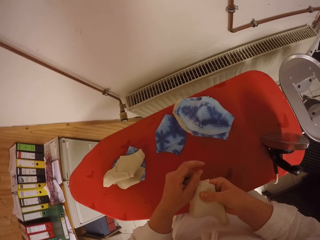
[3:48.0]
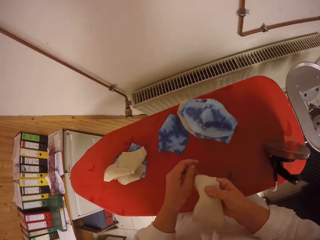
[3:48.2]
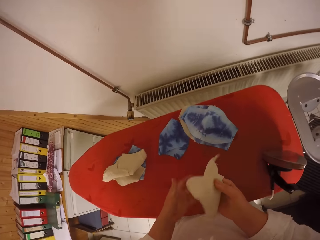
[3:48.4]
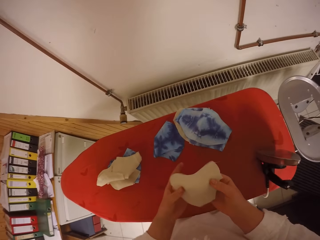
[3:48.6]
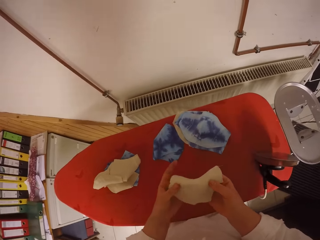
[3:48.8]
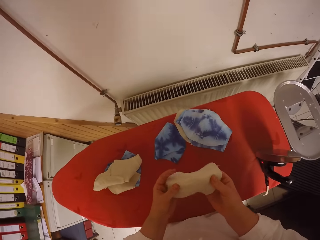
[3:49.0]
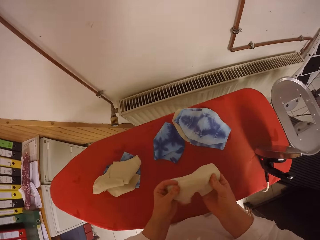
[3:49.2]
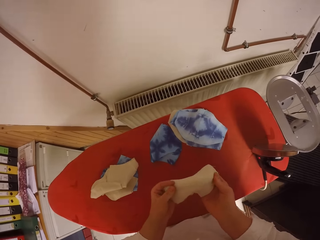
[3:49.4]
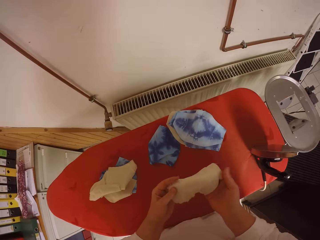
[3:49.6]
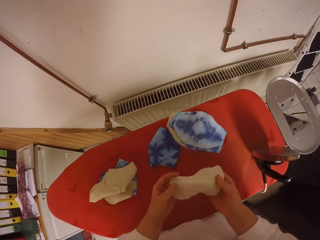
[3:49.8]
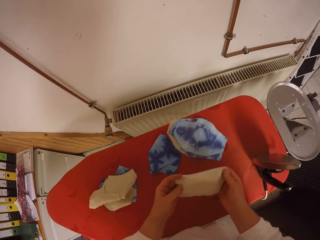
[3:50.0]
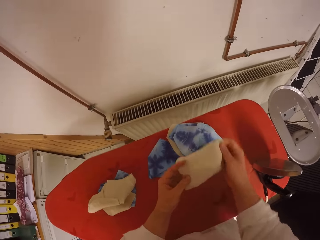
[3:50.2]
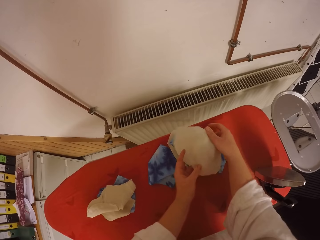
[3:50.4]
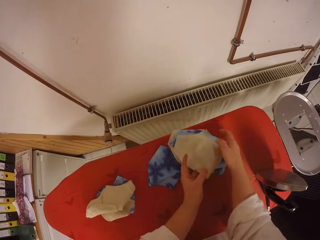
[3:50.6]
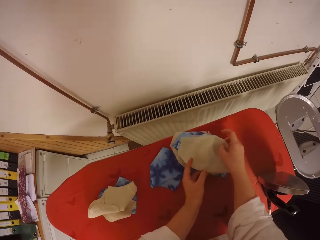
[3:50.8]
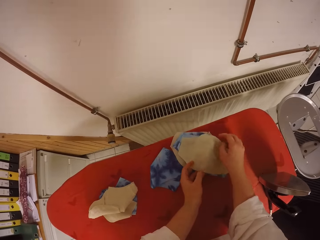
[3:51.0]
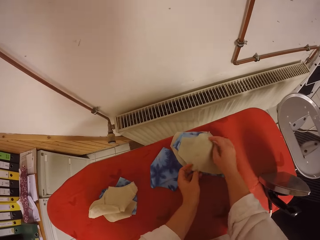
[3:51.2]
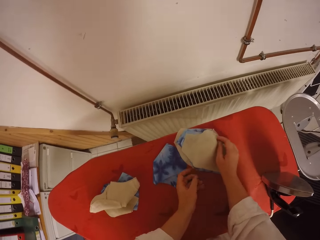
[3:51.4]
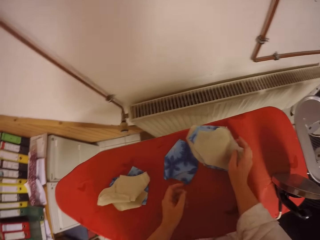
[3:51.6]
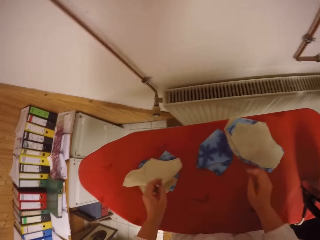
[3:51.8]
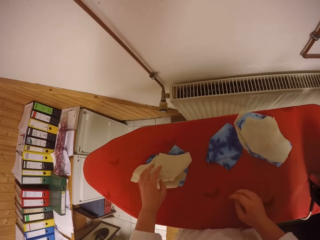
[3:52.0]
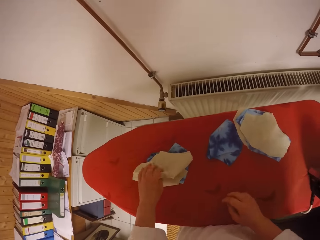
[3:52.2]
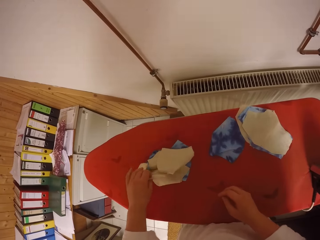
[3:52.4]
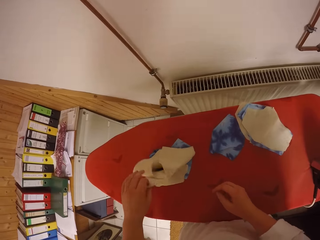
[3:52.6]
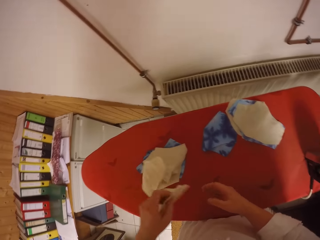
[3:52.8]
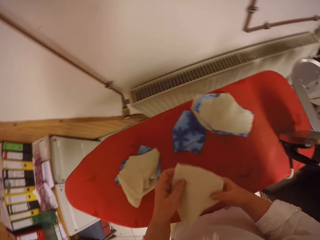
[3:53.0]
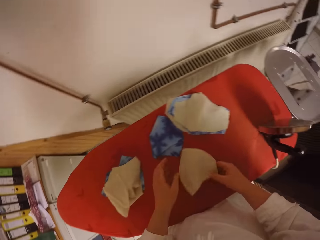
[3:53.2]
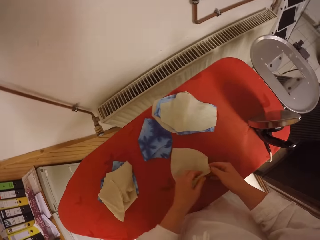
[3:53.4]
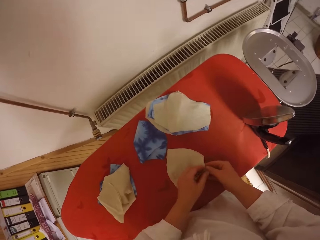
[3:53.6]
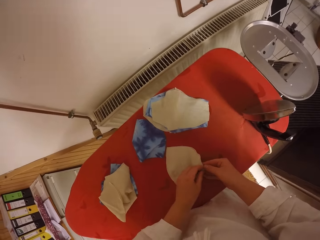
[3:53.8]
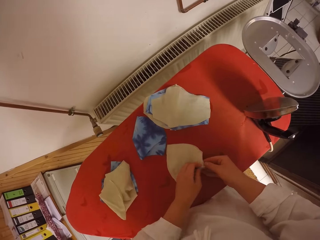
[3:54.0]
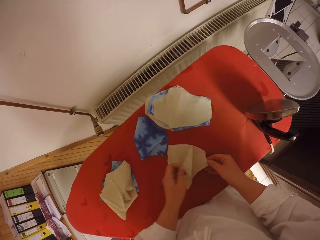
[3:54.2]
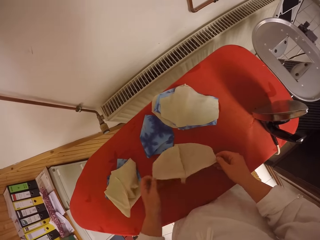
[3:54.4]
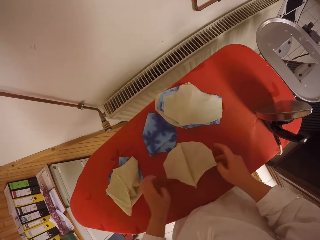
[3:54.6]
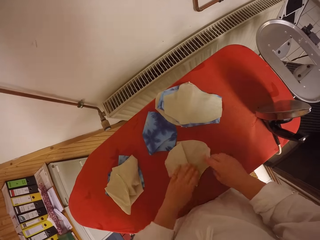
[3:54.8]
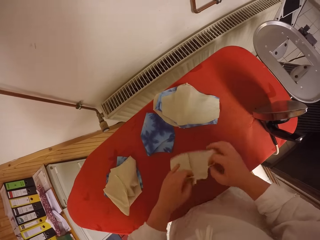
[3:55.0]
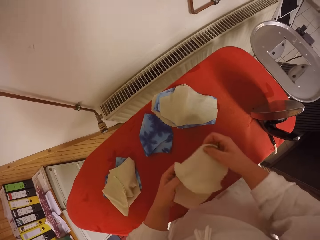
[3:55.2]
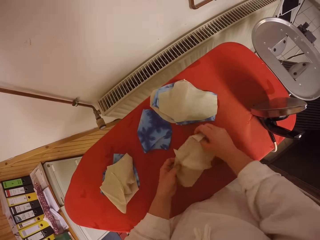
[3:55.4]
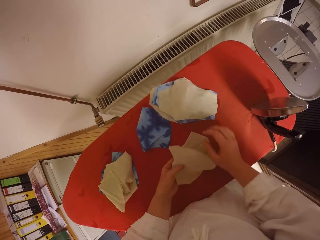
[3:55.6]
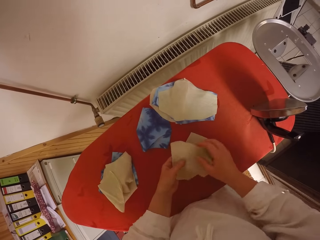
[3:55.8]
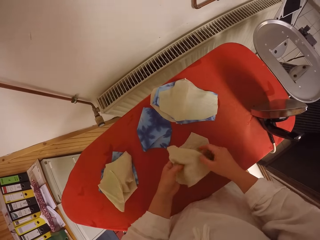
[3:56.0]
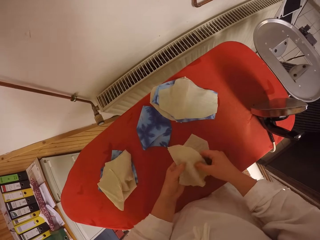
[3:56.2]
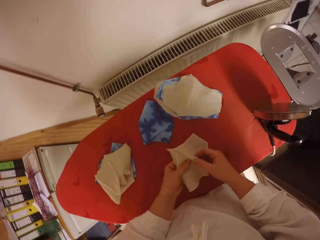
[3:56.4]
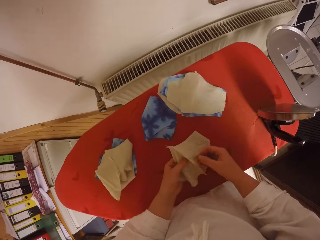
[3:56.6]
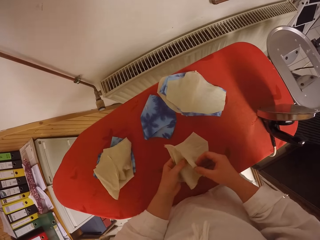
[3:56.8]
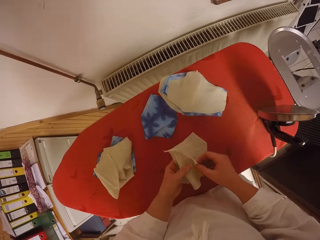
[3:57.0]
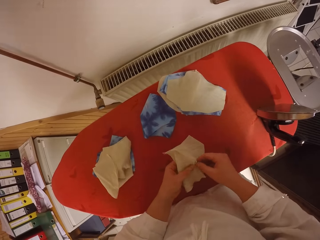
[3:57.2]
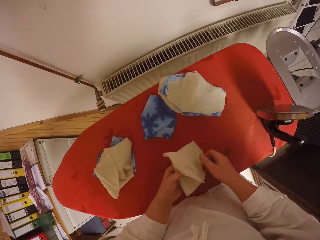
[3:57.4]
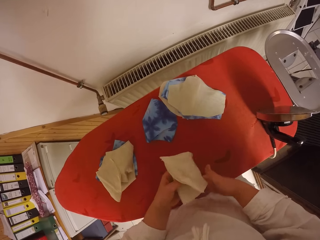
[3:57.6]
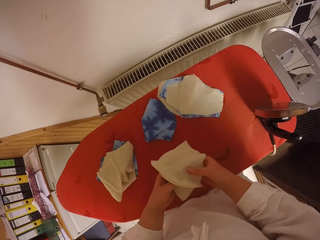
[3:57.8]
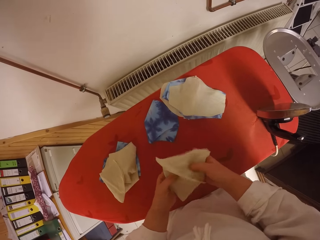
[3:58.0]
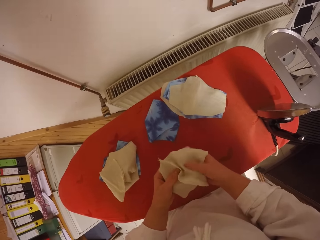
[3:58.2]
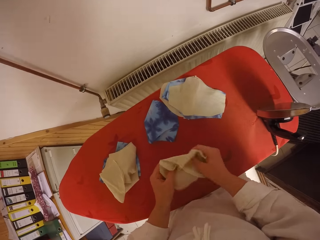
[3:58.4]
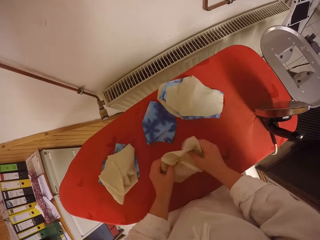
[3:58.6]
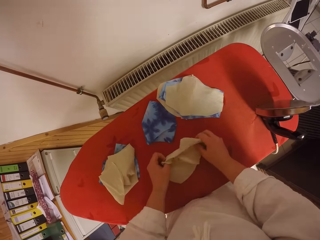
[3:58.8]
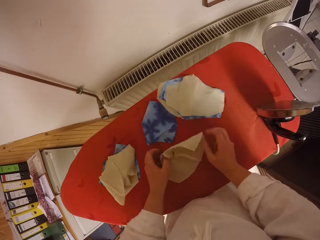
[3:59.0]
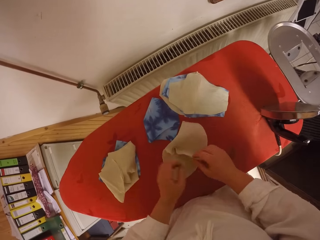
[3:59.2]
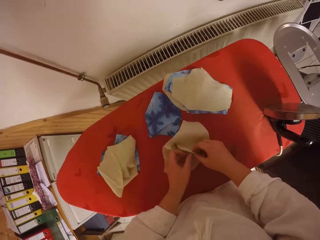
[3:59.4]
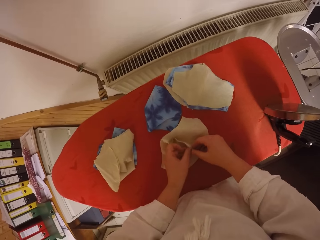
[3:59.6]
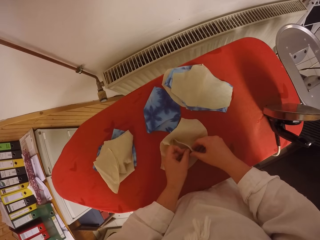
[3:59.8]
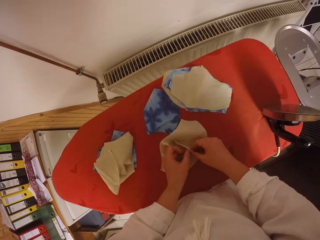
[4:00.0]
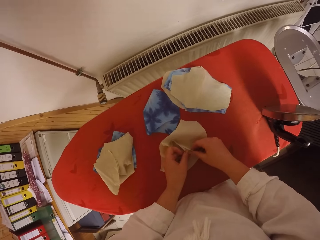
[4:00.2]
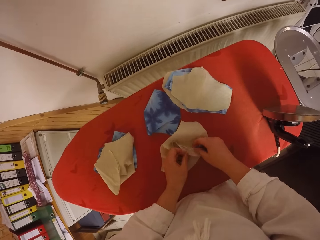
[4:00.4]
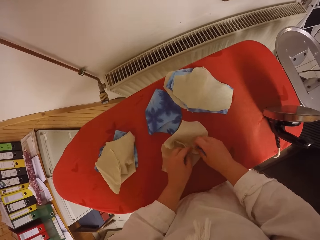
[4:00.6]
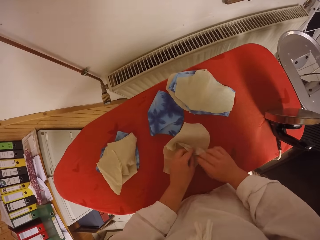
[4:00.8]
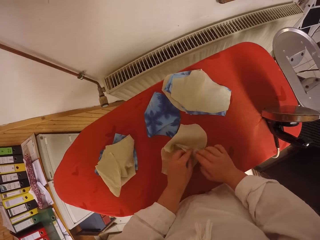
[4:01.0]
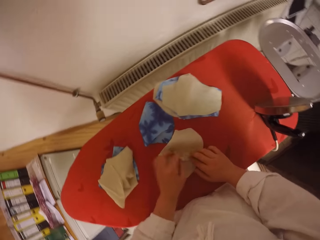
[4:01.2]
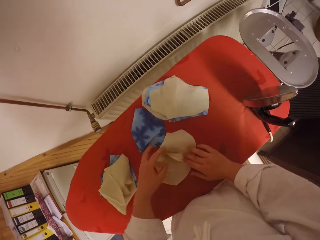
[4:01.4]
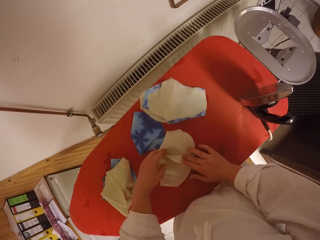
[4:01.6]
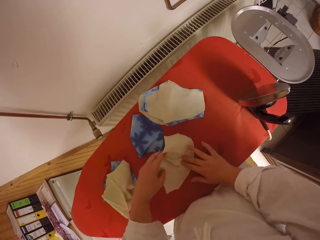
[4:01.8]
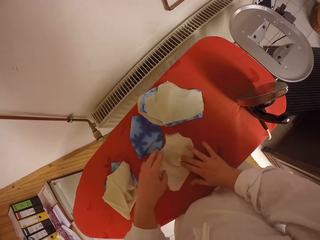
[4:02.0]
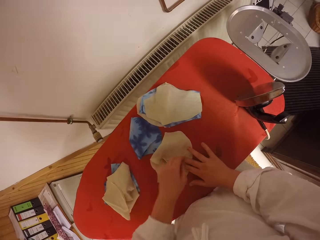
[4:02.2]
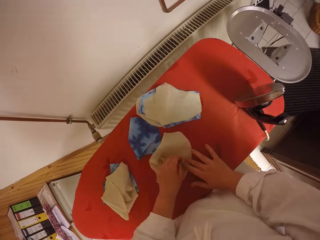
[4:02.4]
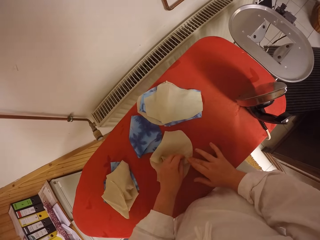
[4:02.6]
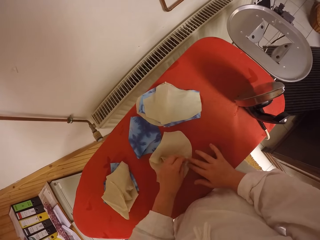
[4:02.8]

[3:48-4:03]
The camera wearer arranges the fabric. She drops the fabric on the fabrics on the ironing table with both hands. She picks the fabric from the ironing table with her left hand. She opens the fabric with both hands on the ironing table. She drops the fabric on the iron board. She turns the fabric with both hands. She puts the fabric on the iron board. She straightens the fabric with both hands on the ironing table.

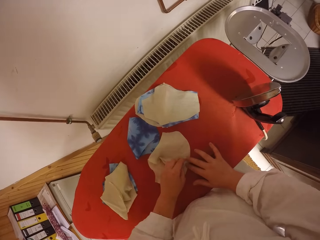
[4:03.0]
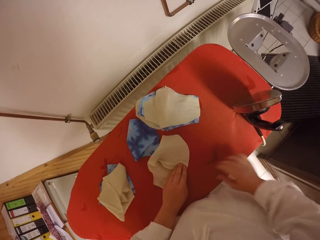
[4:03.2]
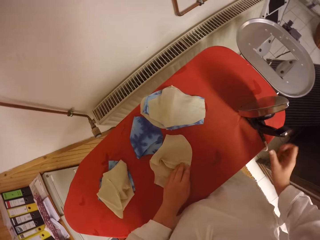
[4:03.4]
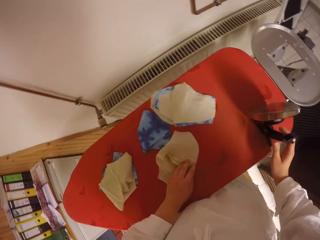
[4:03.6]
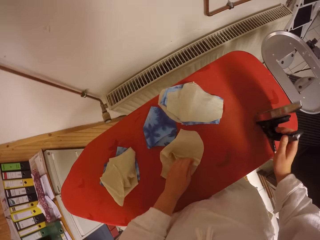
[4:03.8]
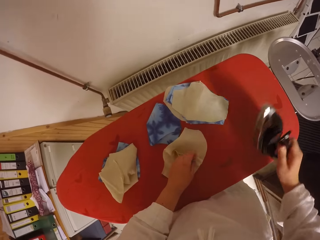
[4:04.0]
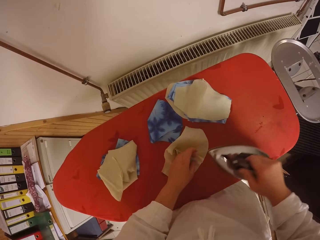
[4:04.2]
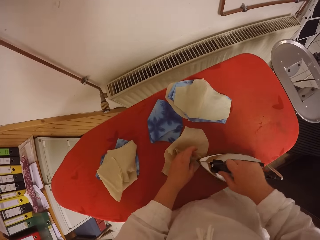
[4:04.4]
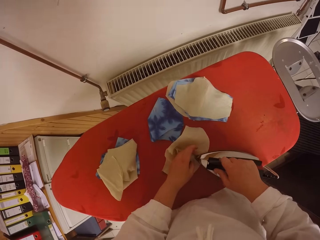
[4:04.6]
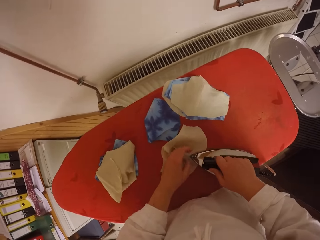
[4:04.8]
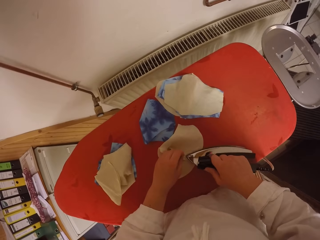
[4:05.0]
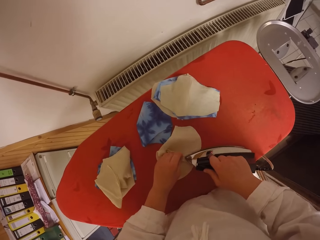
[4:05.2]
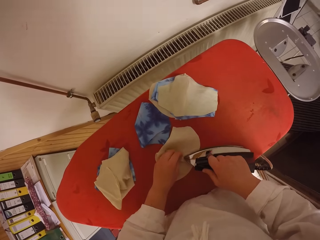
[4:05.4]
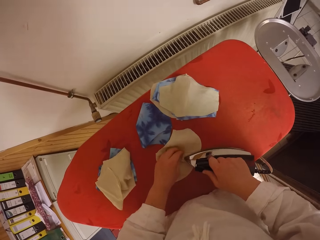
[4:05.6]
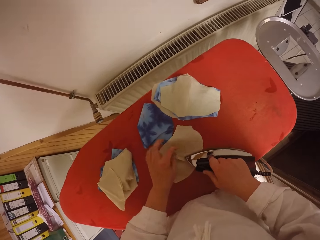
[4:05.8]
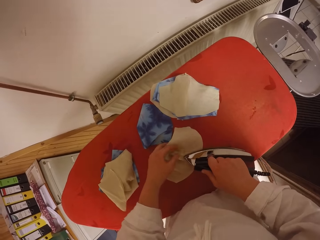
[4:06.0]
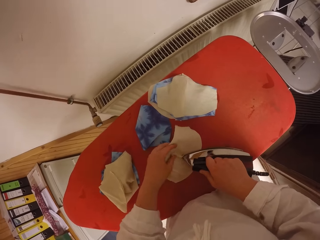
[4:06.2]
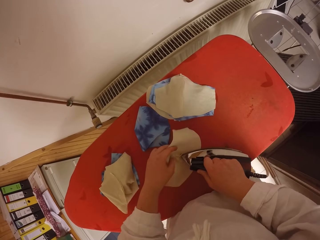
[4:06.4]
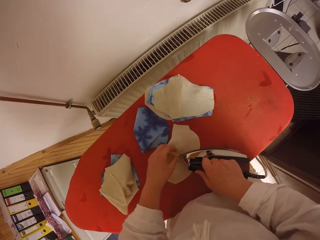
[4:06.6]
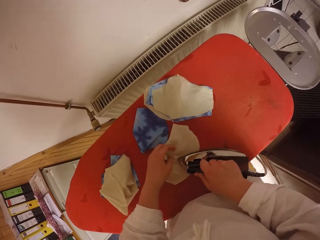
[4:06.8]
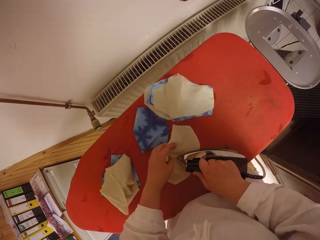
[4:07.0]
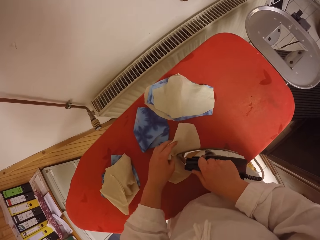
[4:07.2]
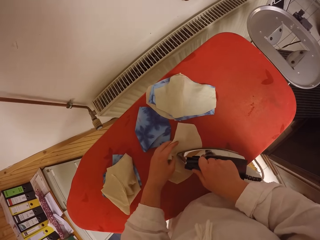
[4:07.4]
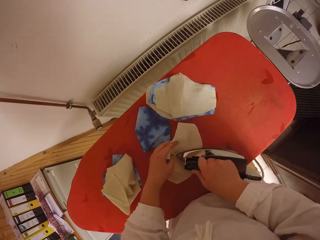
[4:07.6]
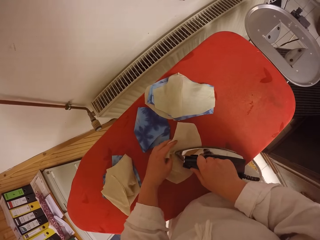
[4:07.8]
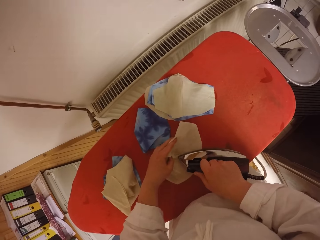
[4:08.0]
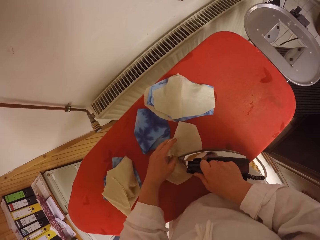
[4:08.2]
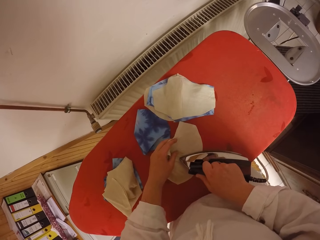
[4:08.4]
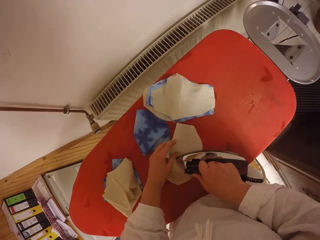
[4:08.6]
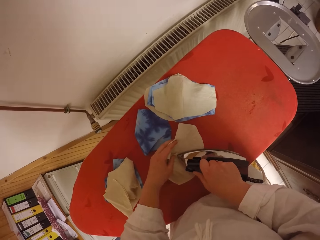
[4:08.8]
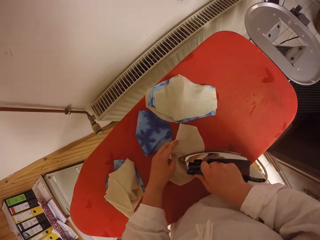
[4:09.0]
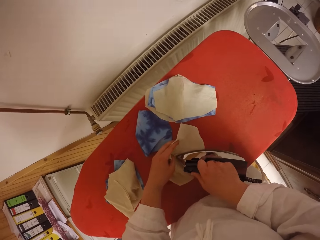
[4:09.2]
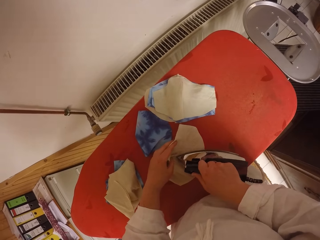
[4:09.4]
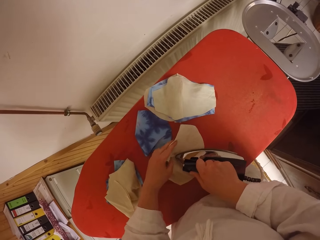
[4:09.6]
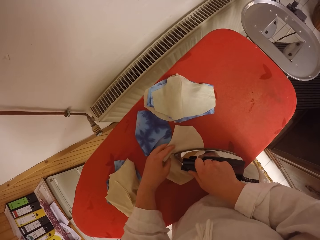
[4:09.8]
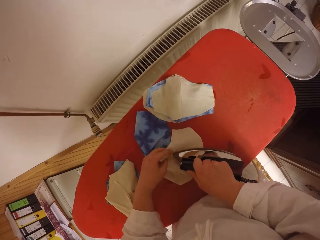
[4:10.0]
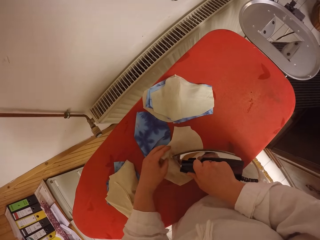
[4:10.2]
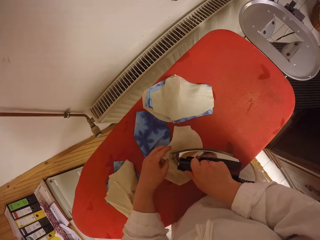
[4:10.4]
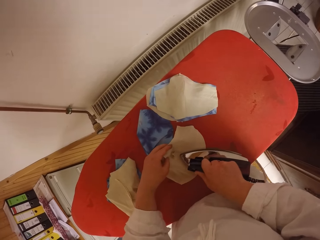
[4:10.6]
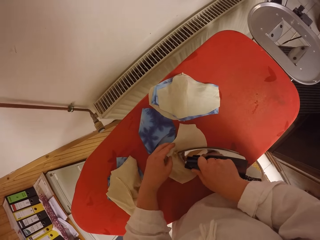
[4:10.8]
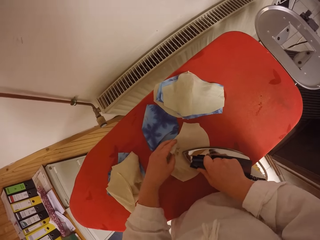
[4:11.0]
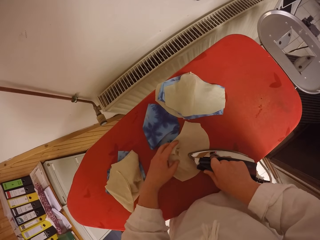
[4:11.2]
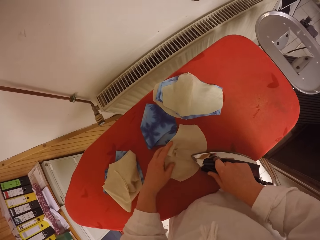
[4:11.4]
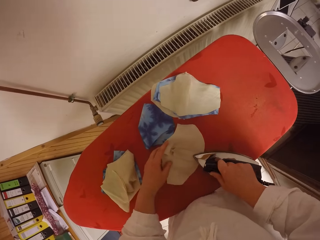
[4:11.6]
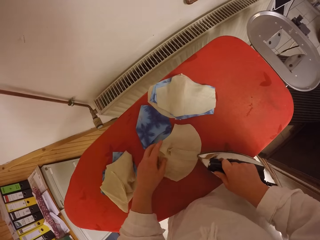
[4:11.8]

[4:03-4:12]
The camera wearer picks the electric iron from the ironing table with her right hand. She irons the fabric with the electric iron on her right hand. She adjusts the fabric with her left hand.
